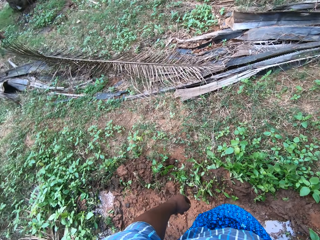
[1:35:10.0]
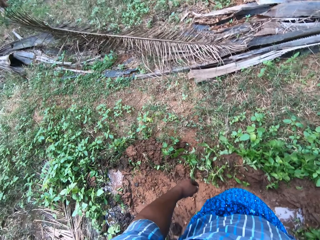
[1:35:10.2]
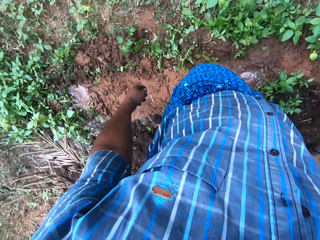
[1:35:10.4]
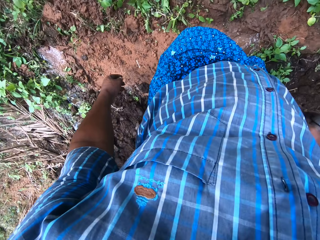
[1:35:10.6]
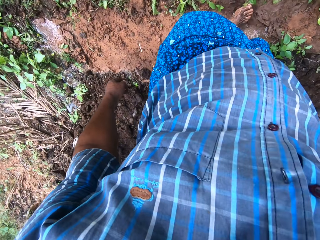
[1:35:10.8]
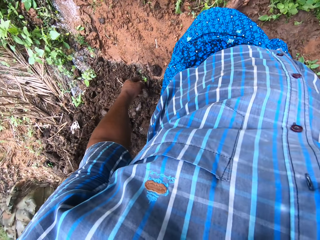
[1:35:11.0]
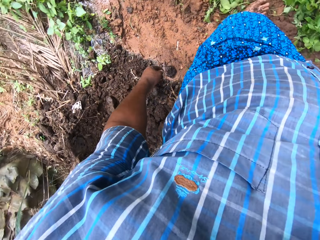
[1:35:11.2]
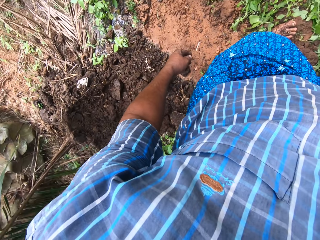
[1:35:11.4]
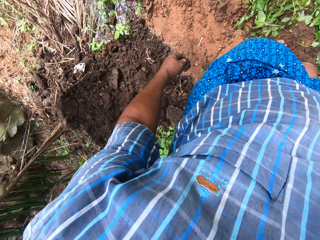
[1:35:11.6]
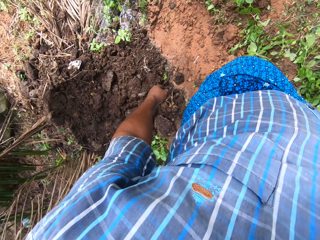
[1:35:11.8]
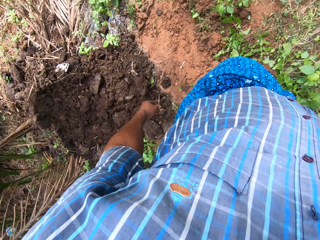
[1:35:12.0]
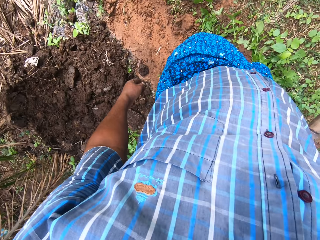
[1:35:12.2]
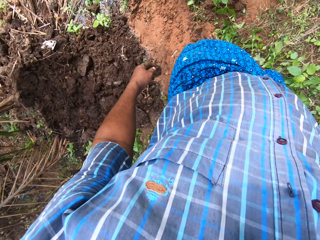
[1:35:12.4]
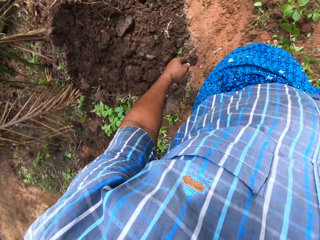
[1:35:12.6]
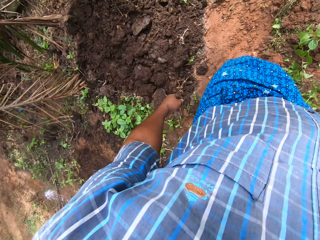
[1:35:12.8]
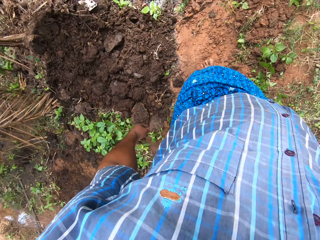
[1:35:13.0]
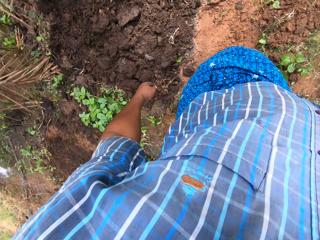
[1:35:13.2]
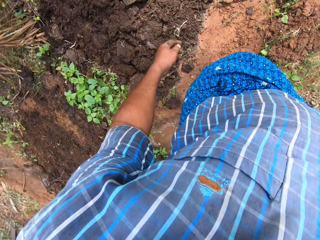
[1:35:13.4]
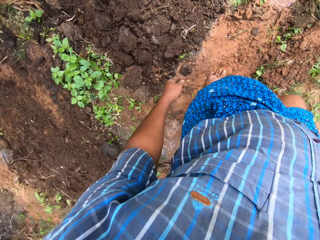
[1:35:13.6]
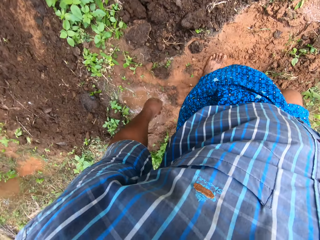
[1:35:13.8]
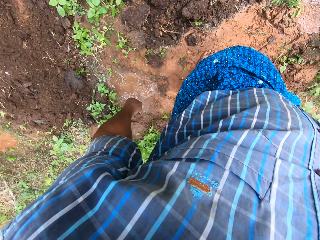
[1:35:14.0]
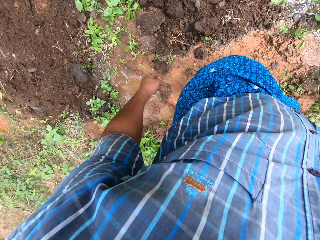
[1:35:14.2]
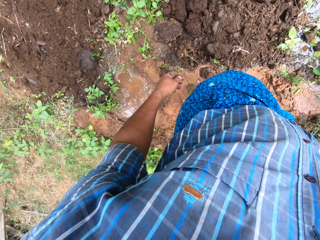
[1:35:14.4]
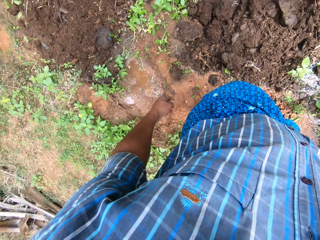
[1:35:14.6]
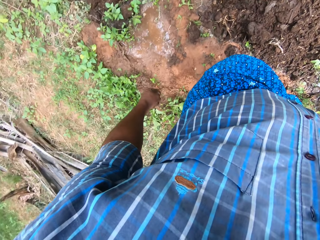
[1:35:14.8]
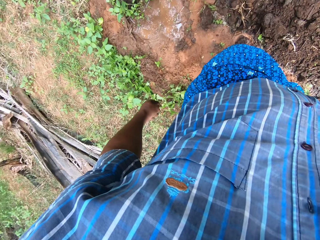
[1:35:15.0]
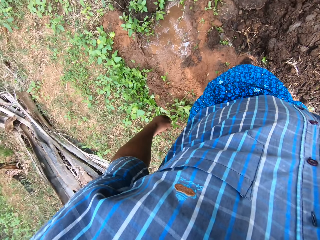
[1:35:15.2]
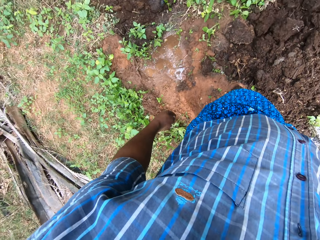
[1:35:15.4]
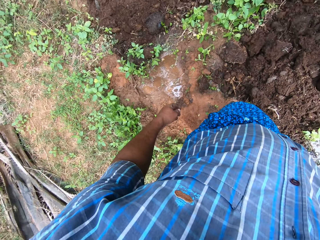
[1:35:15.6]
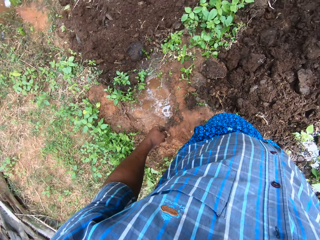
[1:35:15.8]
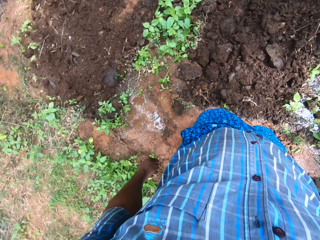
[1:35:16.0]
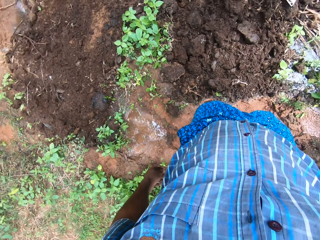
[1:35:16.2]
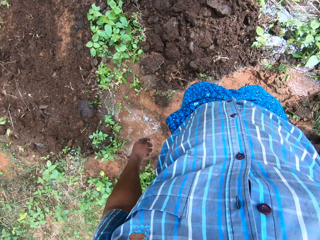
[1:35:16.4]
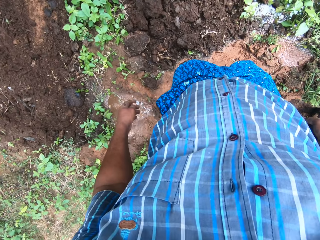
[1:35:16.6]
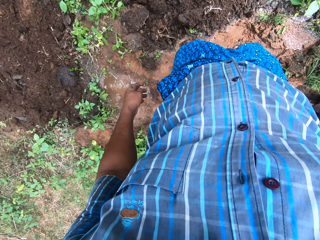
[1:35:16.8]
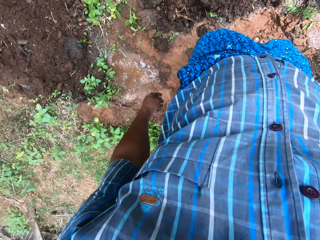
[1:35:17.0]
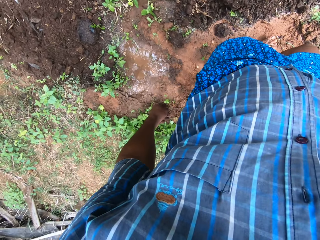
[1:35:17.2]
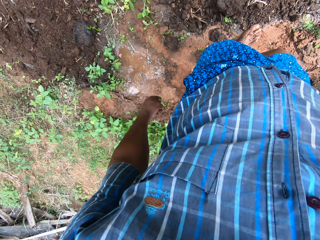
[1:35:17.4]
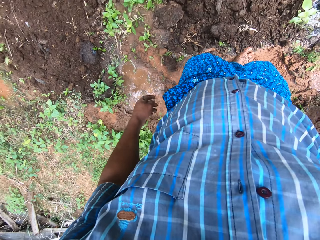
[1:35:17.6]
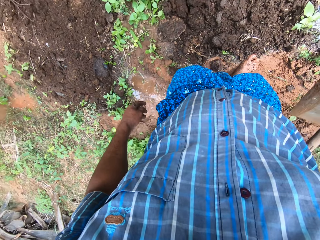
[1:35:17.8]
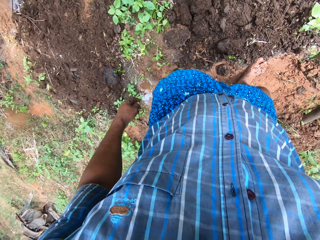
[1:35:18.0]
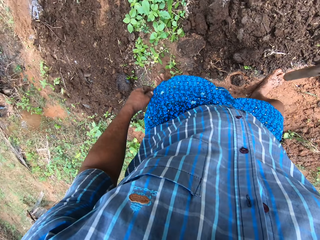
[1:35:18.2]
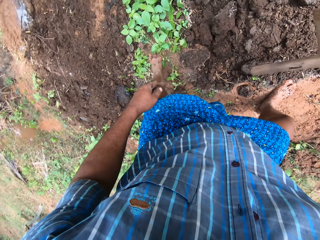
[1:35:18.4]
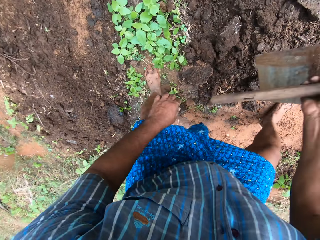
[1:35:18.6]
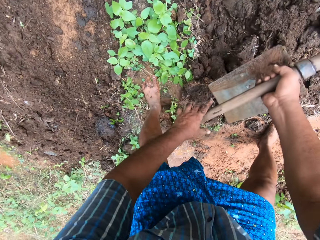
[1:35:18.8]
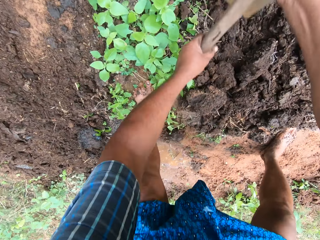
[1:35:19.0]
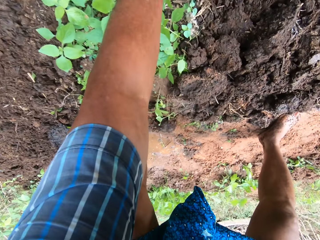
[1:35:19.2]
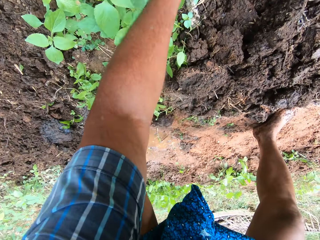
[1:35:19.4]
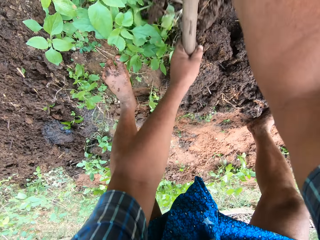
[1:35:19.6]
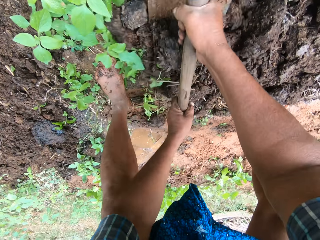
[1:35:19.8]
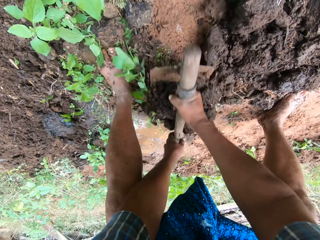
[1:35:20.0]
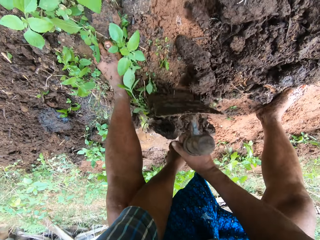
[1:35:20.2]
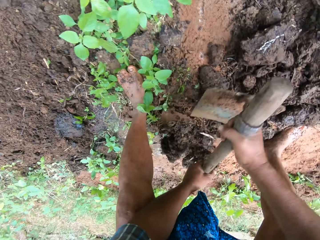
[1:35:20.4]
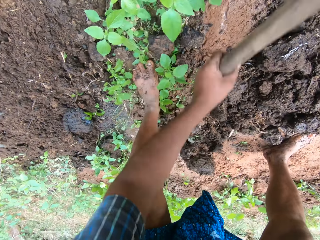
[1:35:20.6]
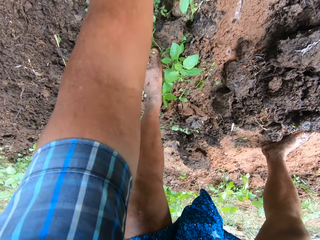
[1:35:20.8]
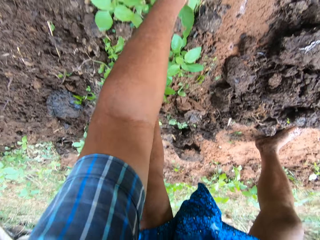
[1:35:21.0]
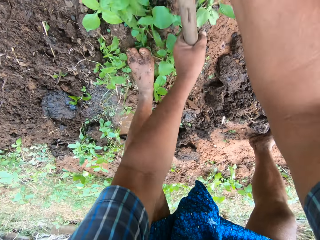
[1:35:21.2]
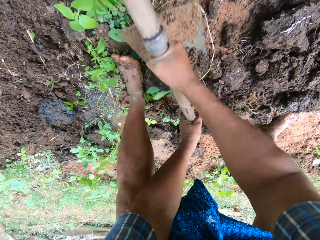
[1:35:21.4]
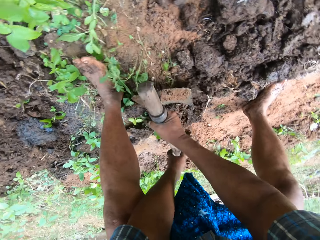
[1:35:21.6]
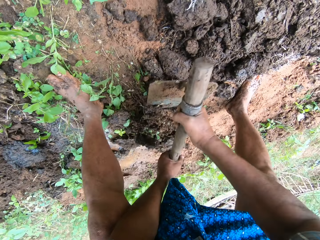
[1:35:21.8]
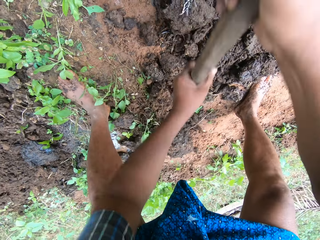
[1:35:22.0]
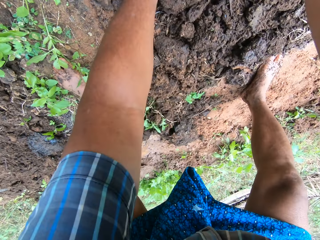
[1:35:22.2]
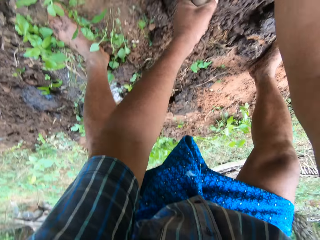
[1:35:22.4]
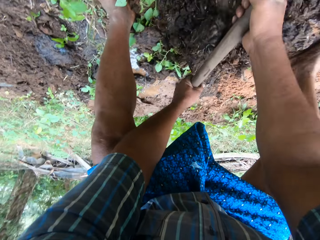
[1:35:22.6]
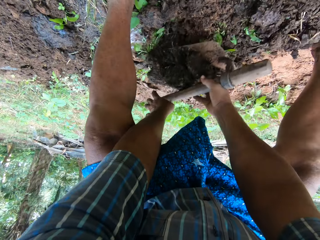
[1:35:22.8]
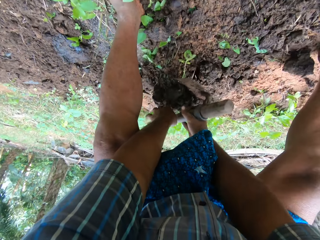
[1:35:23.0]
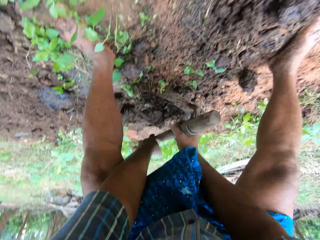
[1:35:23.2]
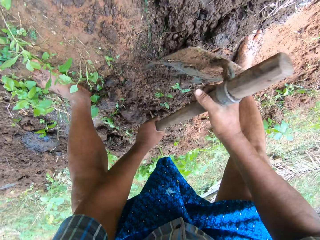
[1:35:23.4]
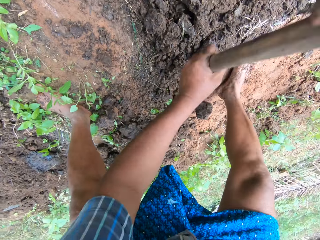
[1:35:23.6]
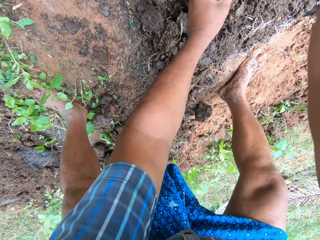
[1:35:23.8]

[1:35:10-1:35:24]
The camera wearer turns to the sand area. They take a step close to the sand. They hold the digging hoe with both hands. They continue to pack sand to the field stream with the digging hoe. They dig the farm.

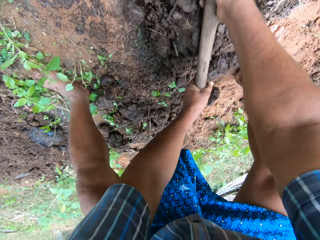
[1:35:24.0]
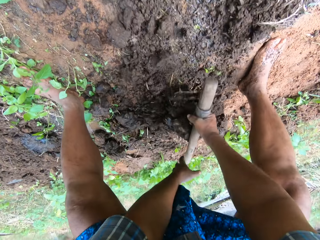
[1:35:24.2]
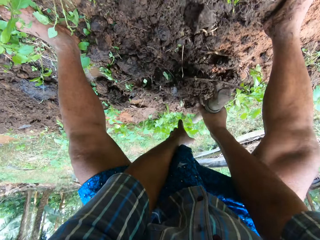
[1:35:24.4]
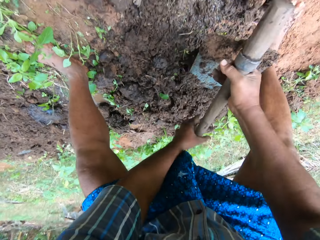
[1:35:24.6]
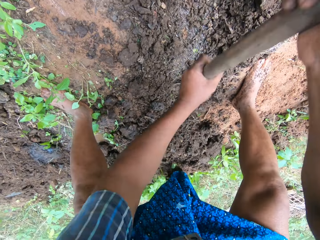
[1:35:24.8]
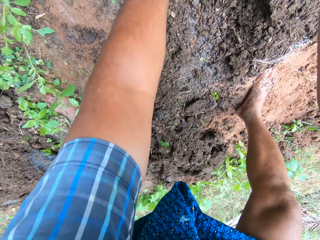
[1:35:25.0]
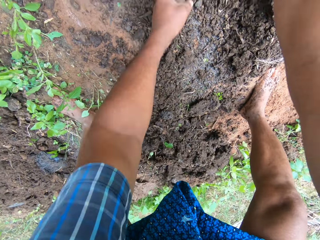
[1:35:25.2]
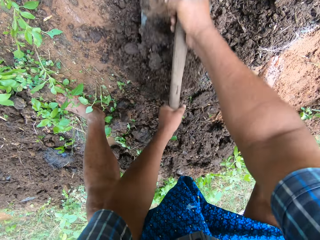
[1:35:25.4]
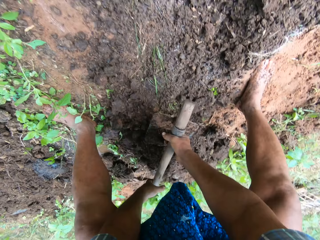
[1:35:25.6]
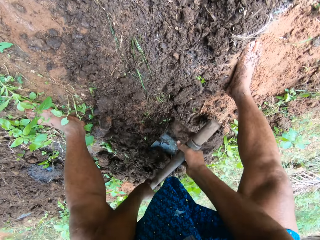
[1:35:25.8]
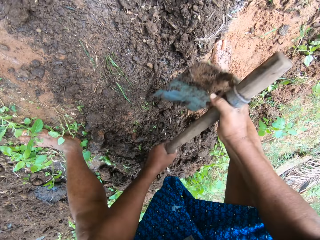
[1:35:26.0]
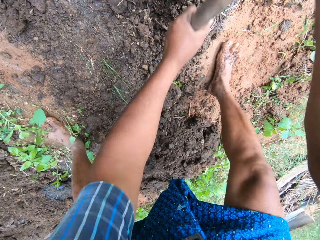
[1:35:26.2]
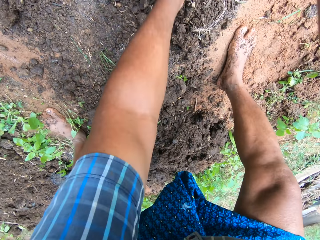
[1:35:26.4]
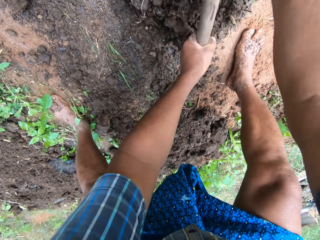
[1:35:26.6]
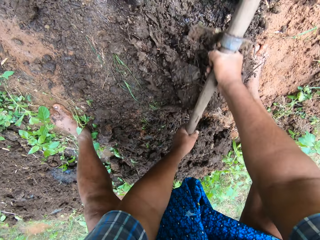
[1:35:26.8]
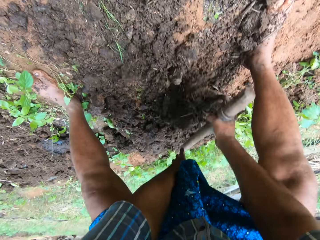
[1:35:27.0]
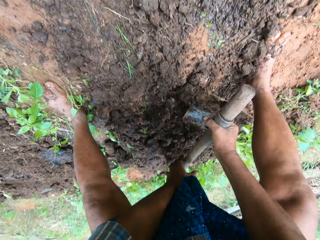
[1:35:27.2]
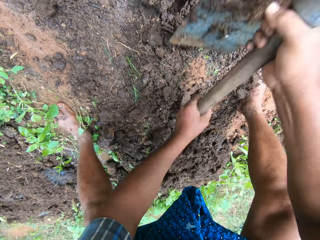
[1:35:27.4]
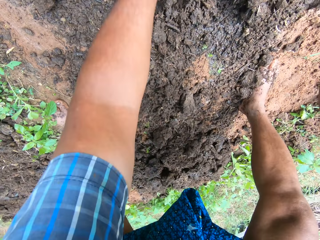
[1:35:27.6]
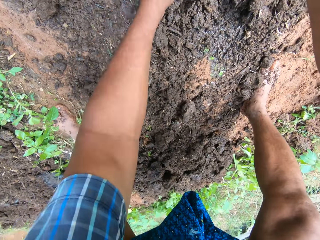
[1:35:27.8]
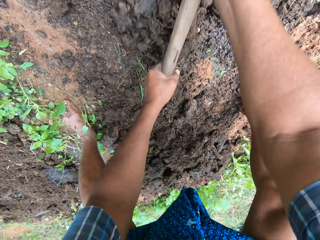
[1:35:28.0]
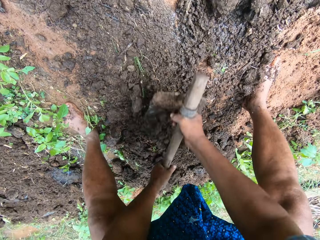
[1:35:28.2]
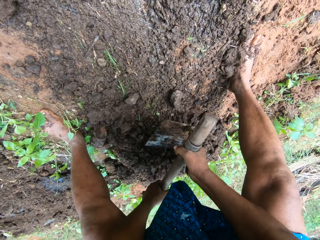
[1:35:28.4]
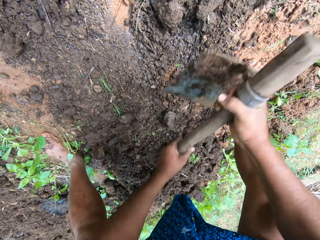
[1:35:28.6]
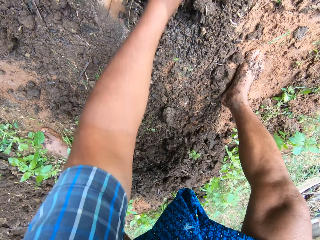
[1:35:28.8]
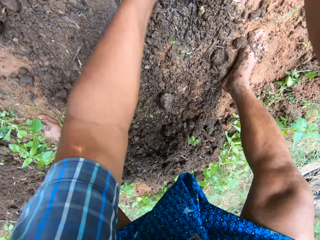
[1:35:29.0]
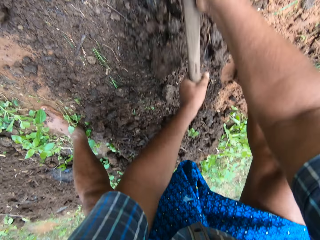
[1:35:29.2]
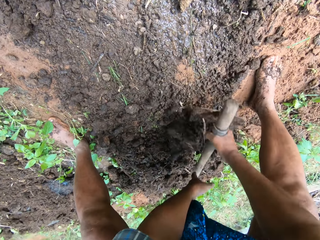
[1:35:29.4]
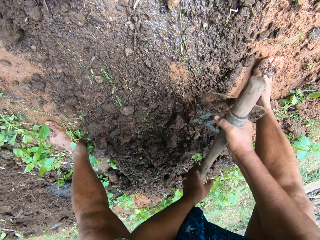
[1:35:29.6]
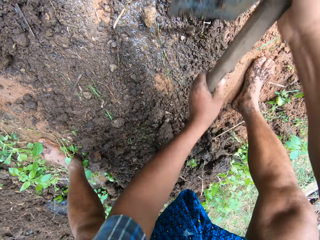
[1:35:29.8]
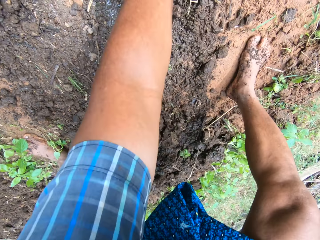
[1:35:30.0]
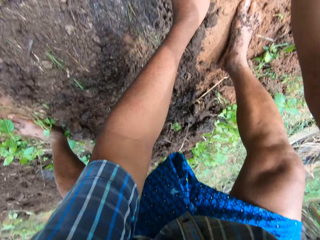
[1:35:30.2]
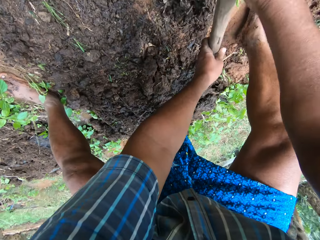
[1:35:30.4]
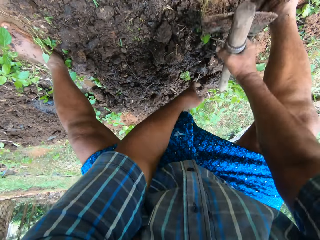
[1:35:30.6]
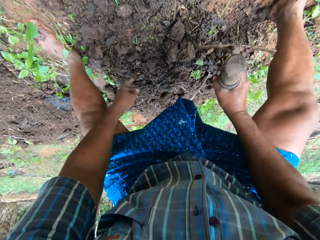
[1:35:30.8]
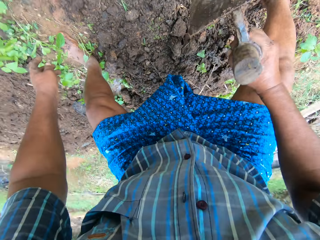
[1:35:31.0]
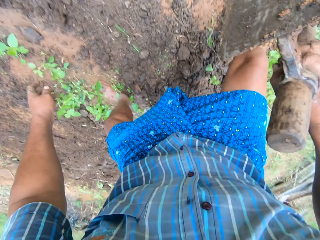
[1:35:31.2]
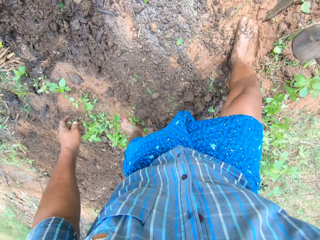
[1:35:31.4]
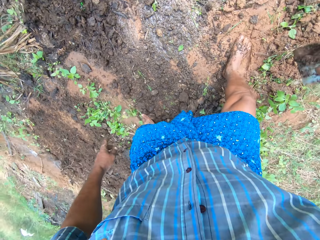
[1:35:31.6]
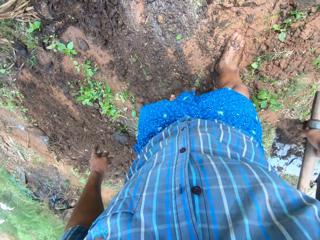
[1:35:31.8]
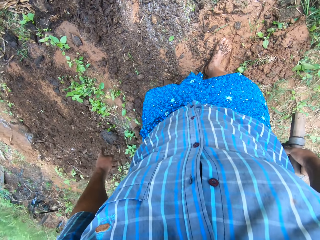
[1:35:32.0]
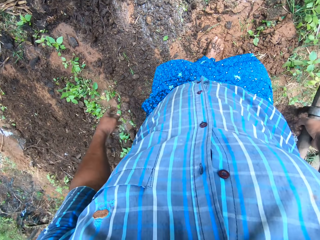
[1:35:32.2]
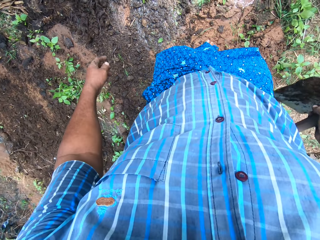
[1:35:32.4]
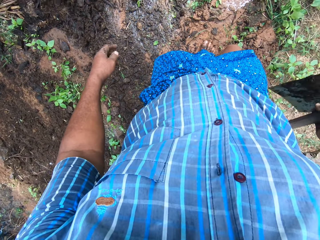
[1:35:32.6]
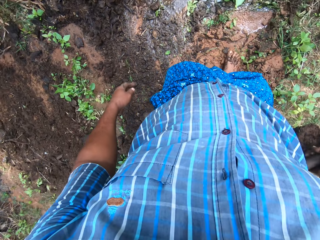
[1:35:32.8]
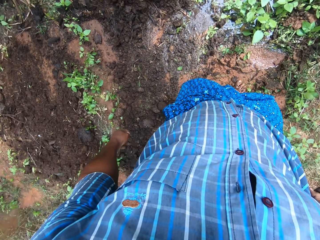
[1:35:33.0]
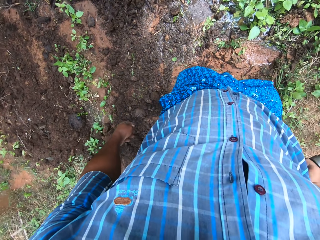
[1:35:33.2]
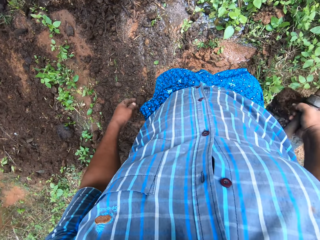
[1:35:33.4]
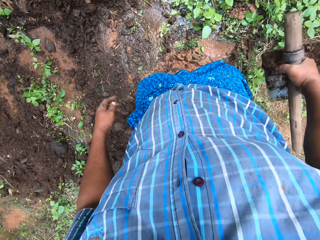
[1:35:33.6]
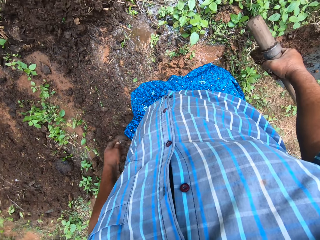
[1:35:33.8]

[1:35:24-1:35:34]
The camera wearer stands up. They look around the field work area.
